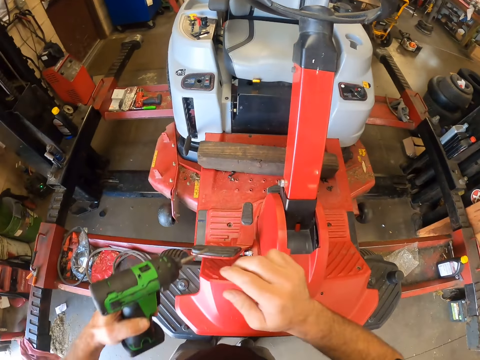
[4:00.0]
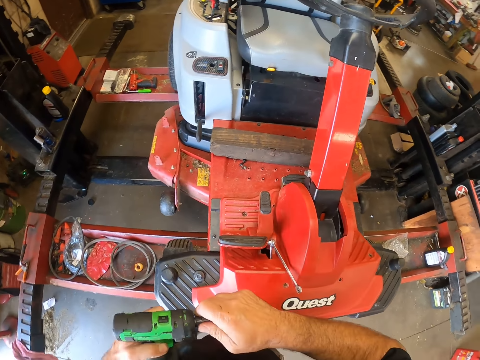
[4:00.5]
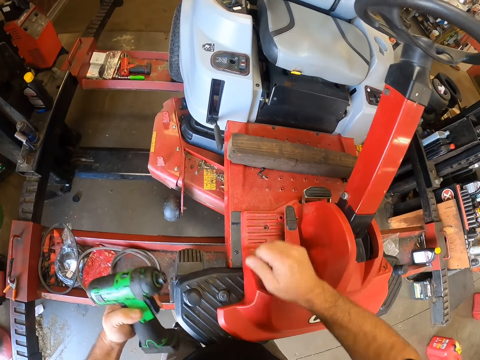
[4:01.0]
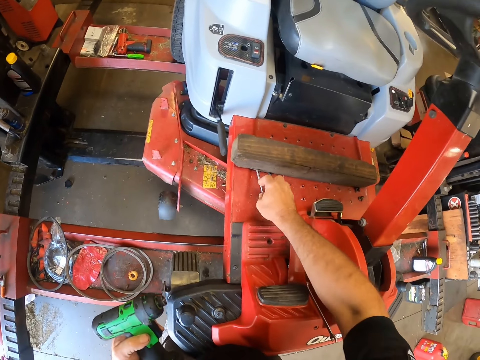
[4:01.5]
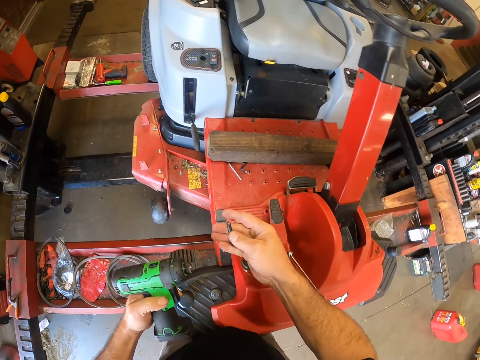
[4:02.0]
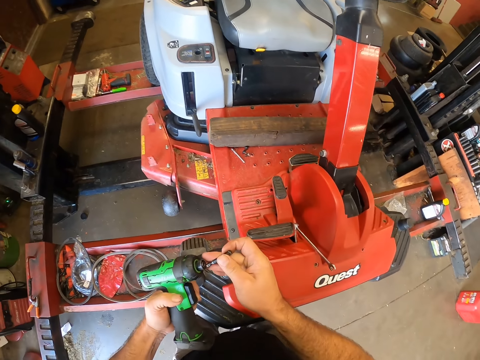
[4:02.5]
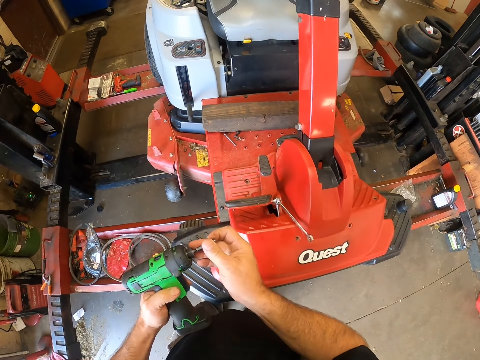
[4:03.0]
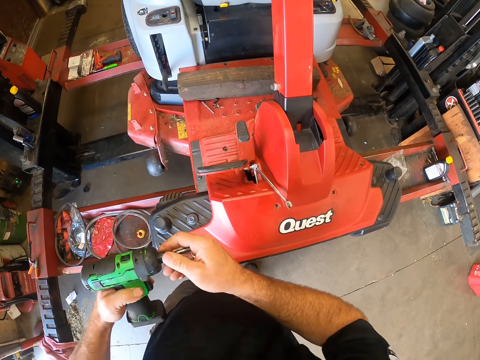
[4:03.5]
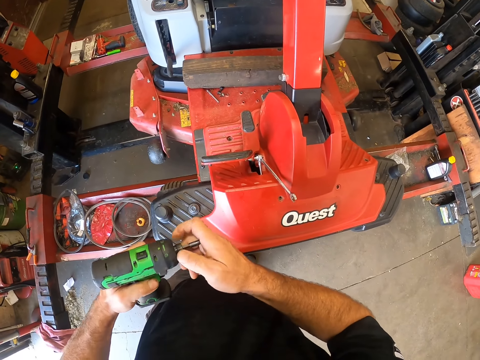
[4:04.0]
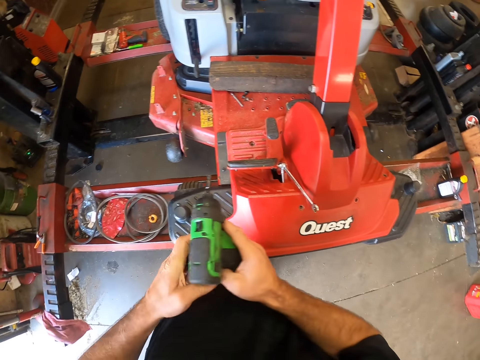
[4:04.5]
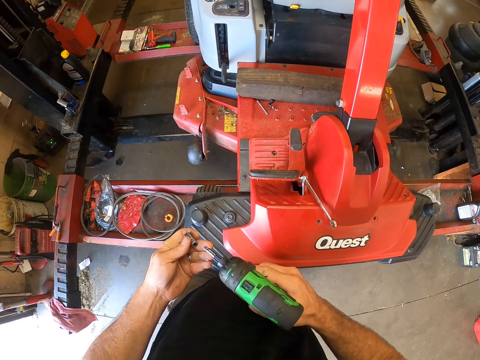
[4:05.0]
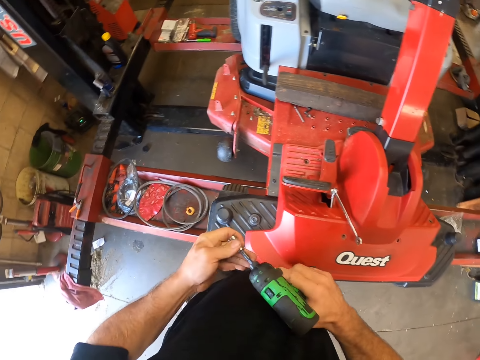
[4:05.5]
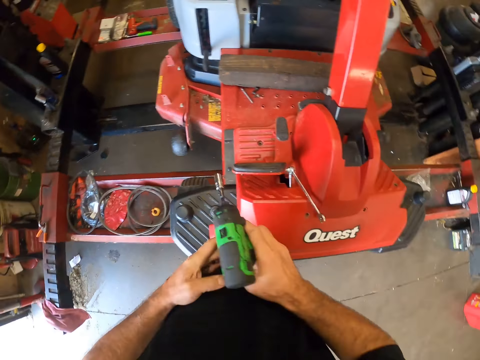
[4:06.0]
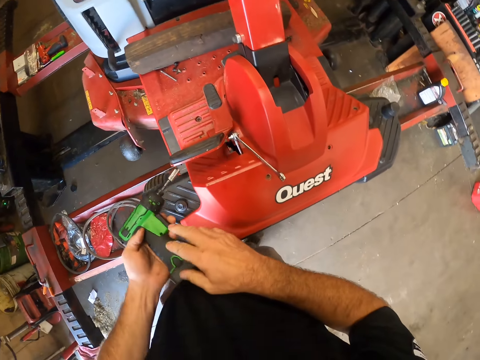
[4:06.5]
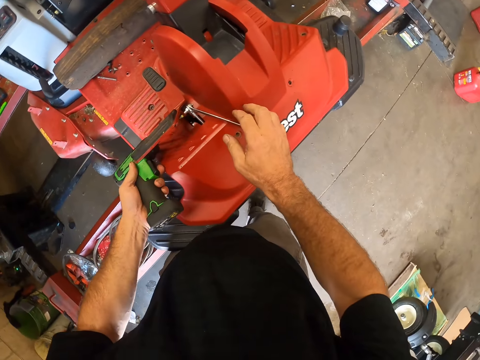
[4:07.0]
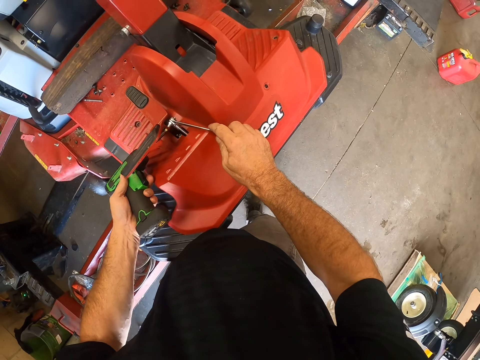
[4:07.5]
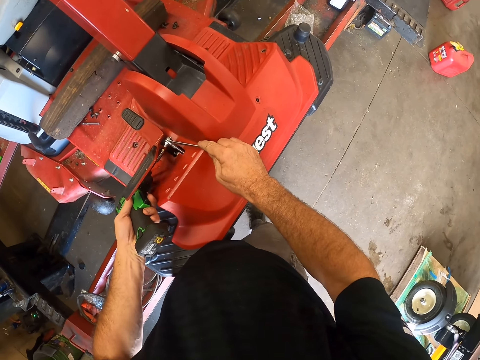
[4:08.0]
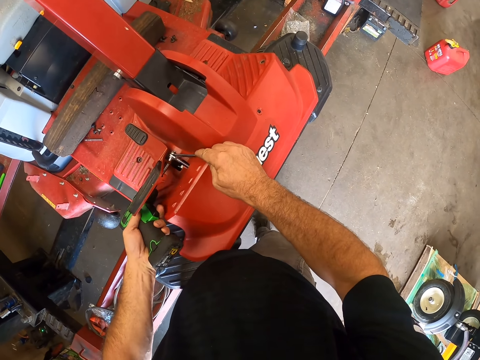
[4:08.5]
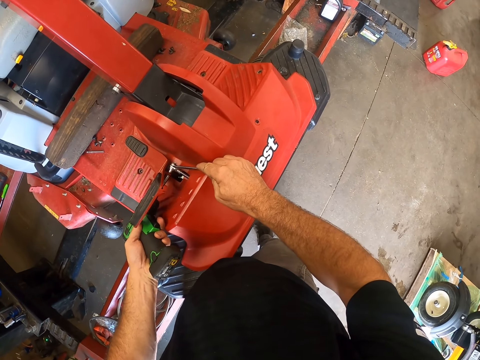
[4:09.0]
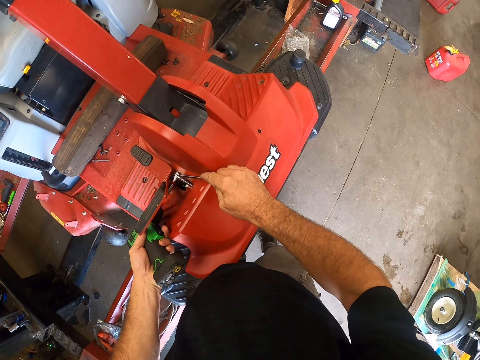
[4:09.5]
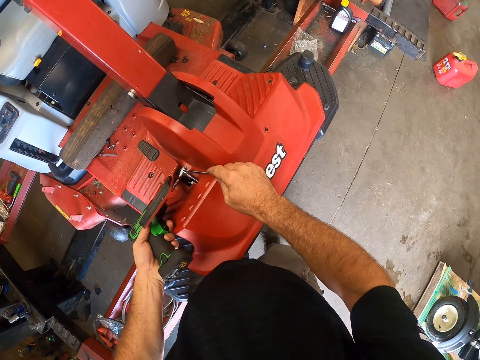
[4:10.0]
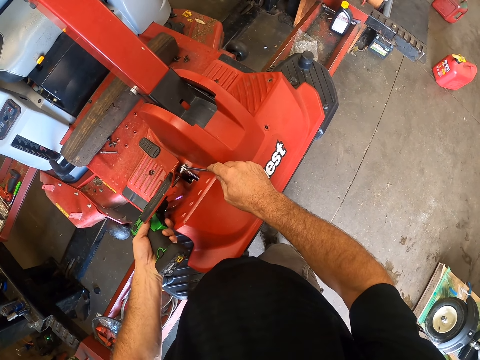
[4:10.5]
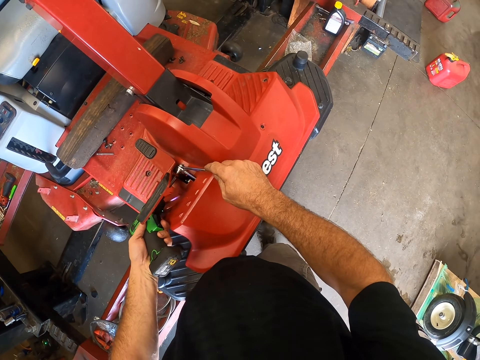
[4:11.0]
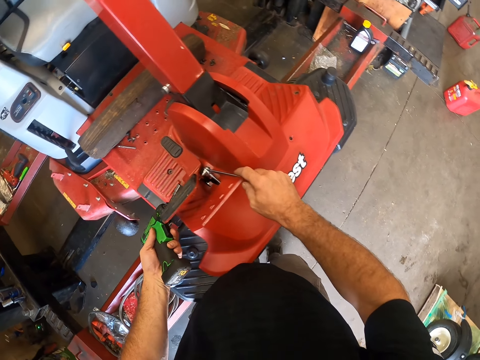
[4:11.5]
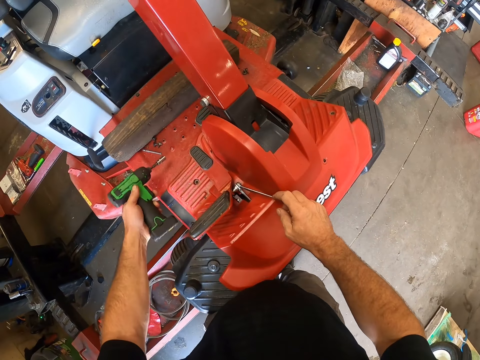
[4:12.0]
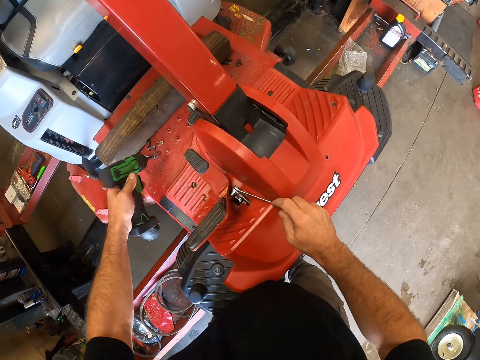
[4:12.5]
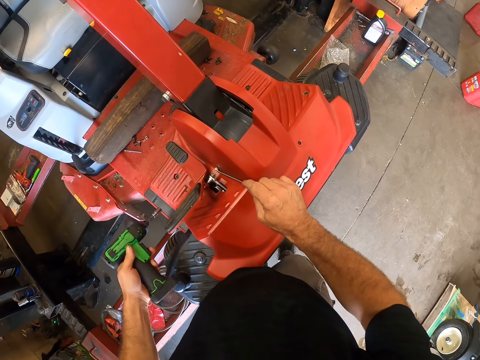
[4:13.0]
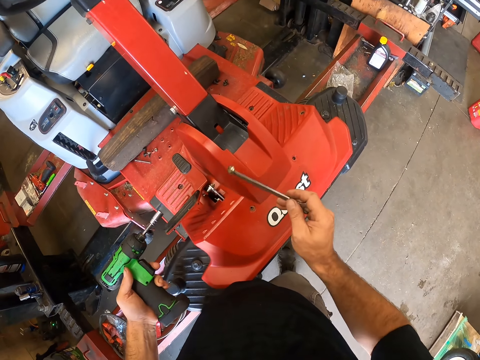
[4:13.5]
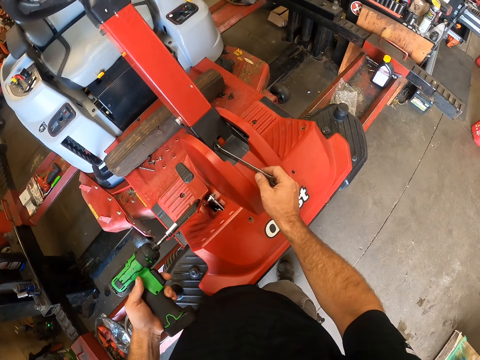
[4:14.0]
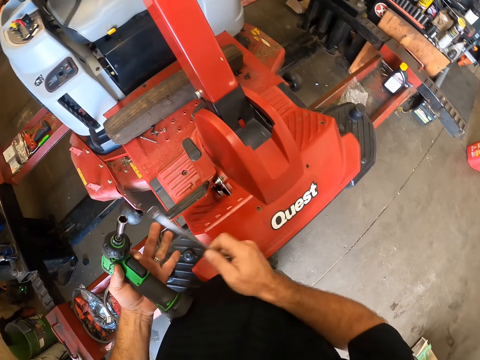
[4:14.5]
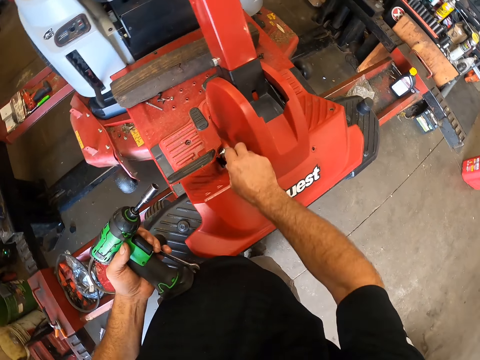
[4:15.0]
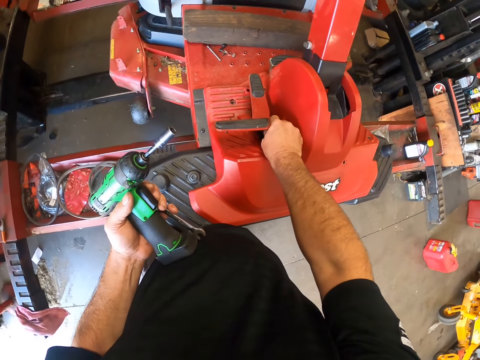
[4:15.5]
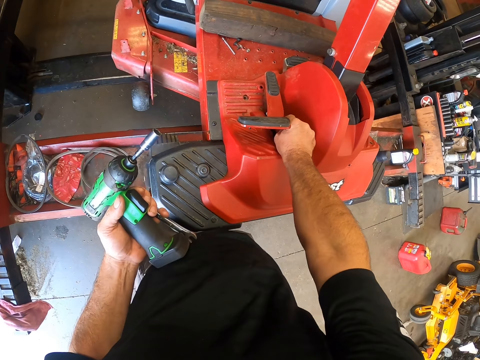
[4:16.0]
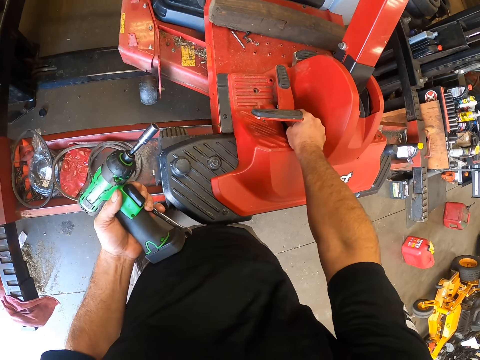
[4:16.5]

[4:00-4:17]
The camera wearer removes the drill bit from the impact driver or drill. He drops the drill bit on the lawnmower. He fixes another drill bit to the impact driver. He passes the impact driver to his right hand. He fixes the socket drive or bolt to the impact driver. He passes the impact driver to his left hand. He fixes the bolt on the lawnmower with the drill. He holds the wrench on the nut. He places the impact driver on the screw on the lawnmower and loosens the screw on the lawnmower with the impact driver. He removes the impact driver from the lawnmower. He picks another bolt with the drill. He drops the screw on the lawnmower with the impact driver. He removes the wrench from the nut on the lawnmower. He touches the lawnmower with the wrench. He passes the wrench to his right hand. He loosens the nuts on the lawnmower with his right hand. He tightens the nut with his hand.

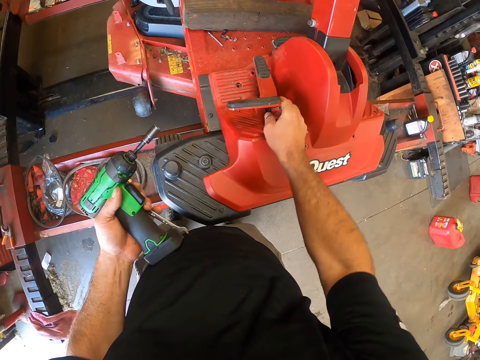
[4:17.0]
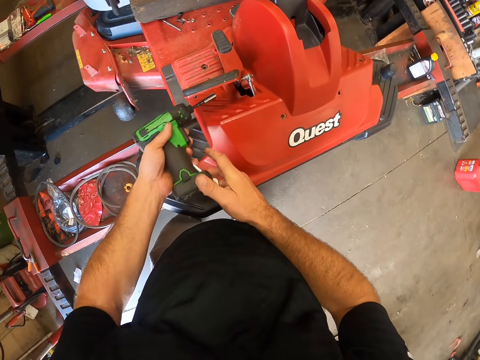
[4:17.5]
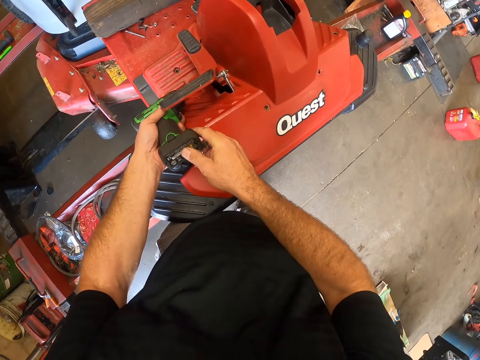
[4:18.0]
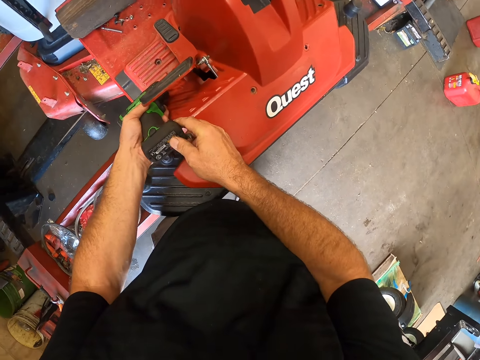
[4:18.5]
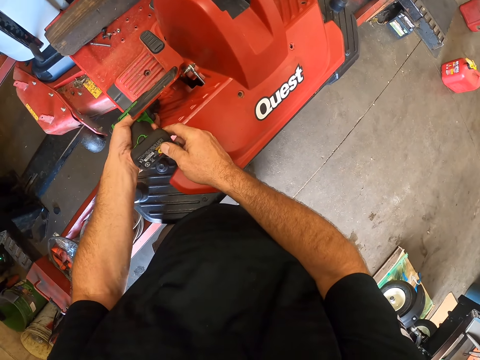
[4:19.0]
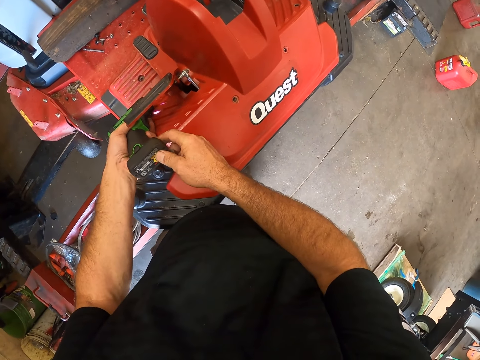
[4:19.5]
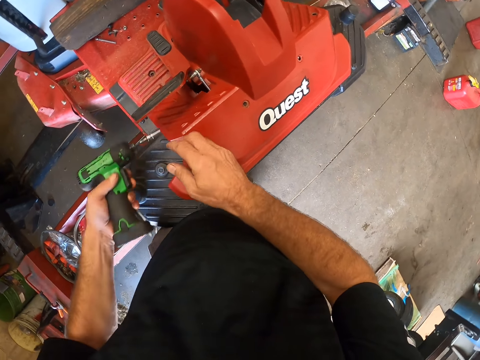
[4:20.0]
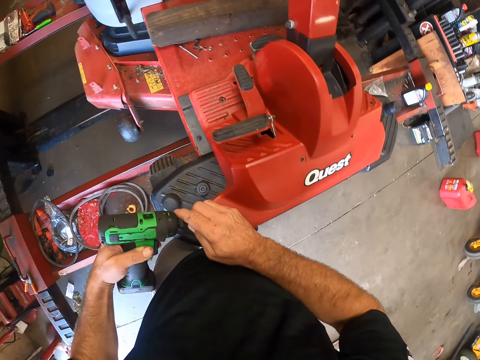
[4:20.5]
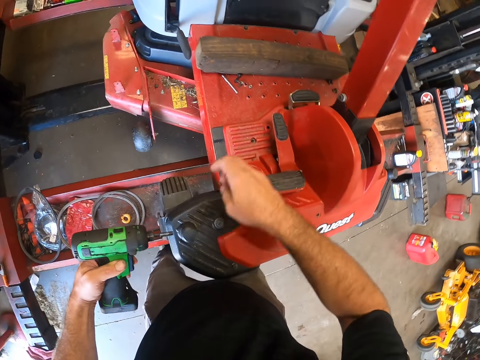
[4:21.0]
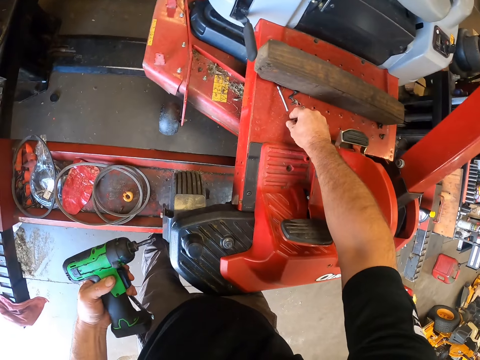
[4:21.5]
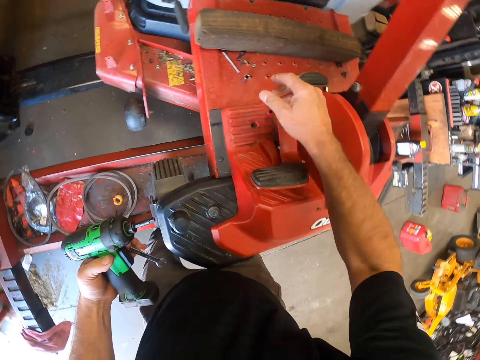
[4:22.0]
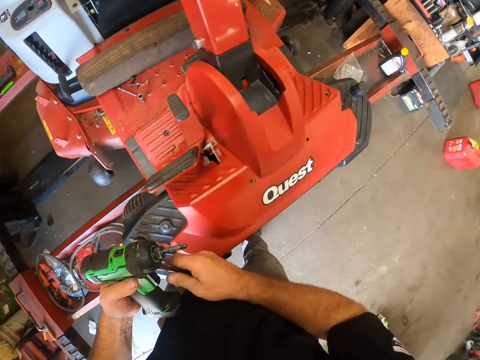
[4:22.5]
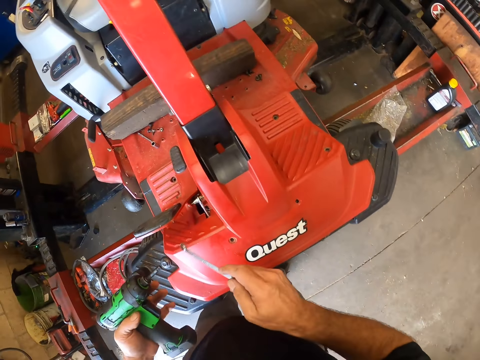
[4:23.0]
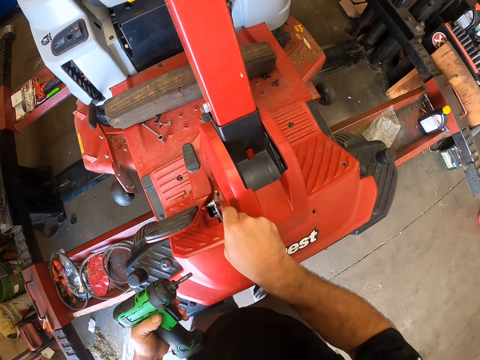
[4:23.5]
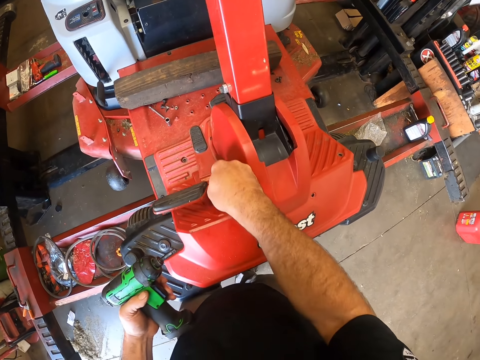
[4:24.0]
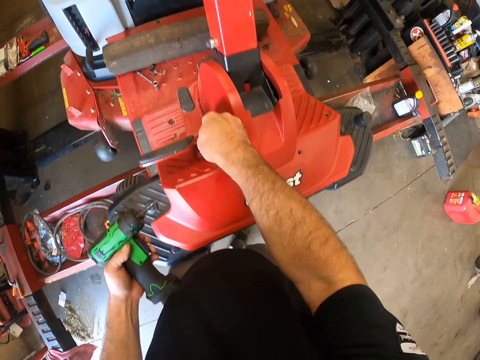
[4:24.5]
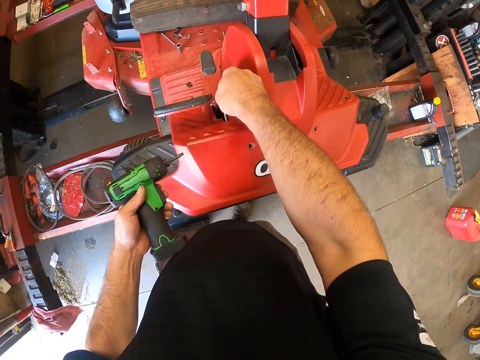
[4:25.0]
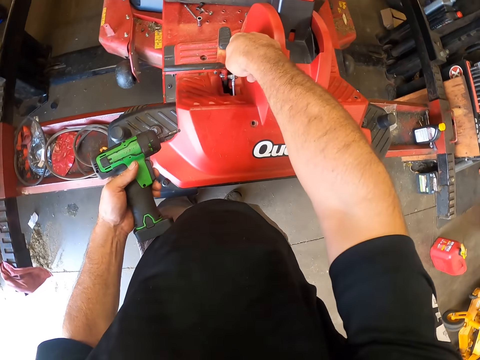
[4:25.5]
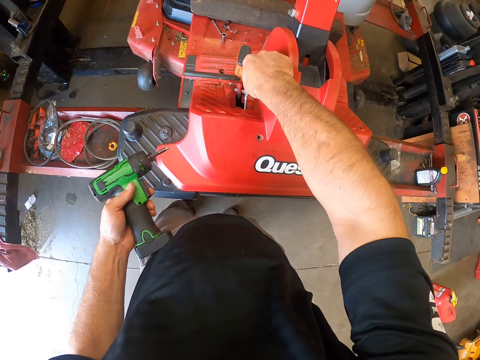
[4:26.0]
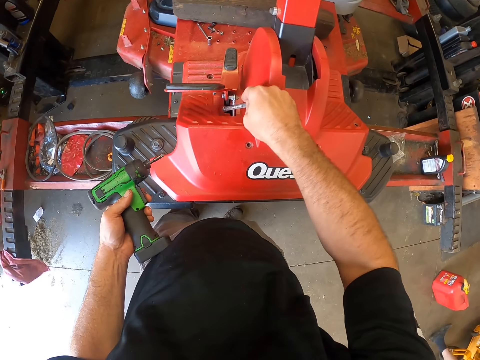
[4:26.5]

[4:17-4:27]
The camera wearer removes his right hand from the nut on the lawnmower. He fixes the bolt on the lawnmower with the drill. He places the impact driver on the nut and loosens the nut on the lawnmower with the impact driver. He removes the impact driver from the nut on the lawnmower. He removes the socket drive or bolt from the impact driver. He drops the socket drive on the lawnmower. He passes the wrench or spanner to his right hand. He puts the spanner on the side of the clutch. He touches the lawnmower with the wrench.
